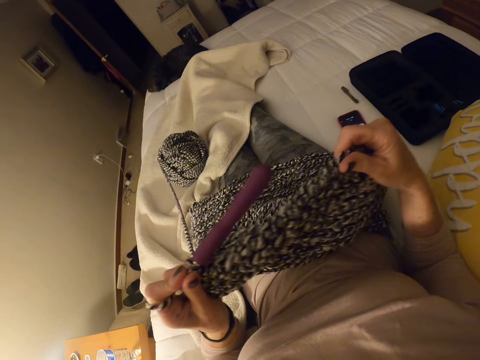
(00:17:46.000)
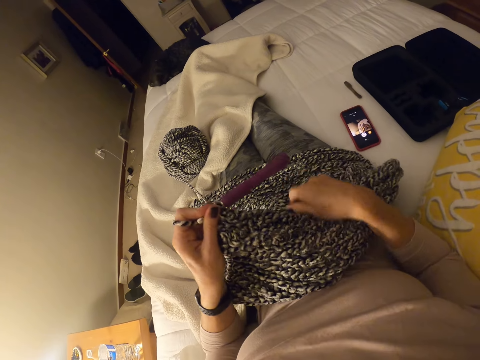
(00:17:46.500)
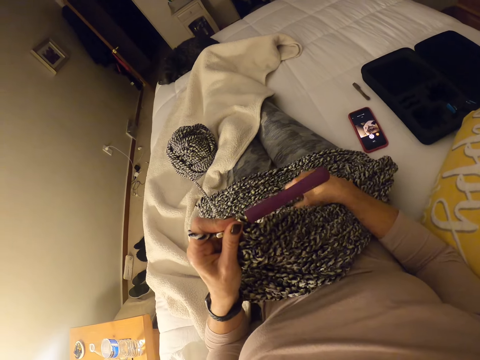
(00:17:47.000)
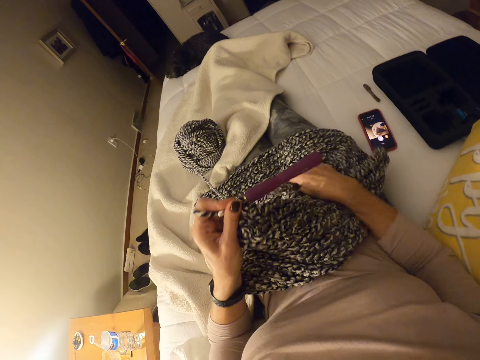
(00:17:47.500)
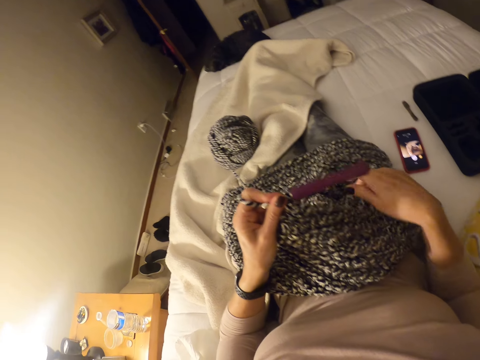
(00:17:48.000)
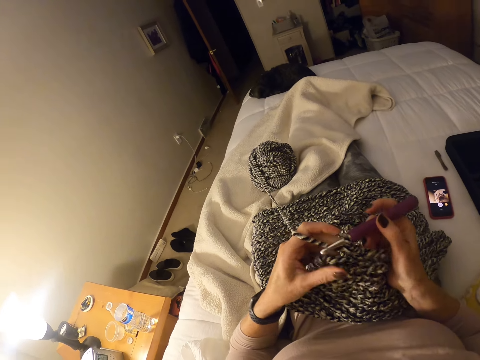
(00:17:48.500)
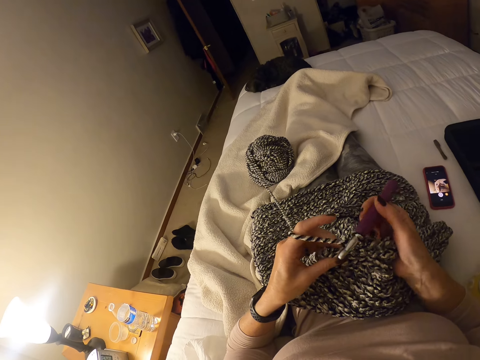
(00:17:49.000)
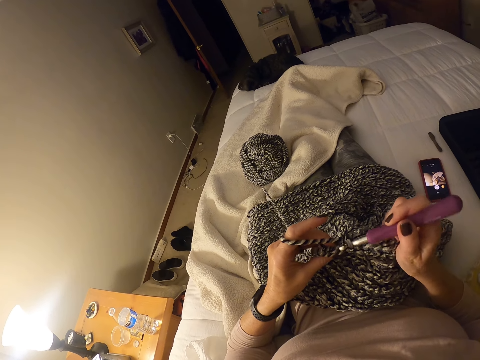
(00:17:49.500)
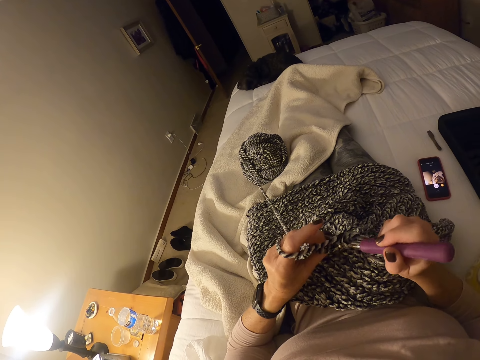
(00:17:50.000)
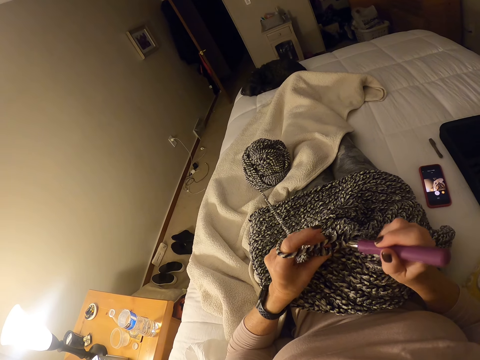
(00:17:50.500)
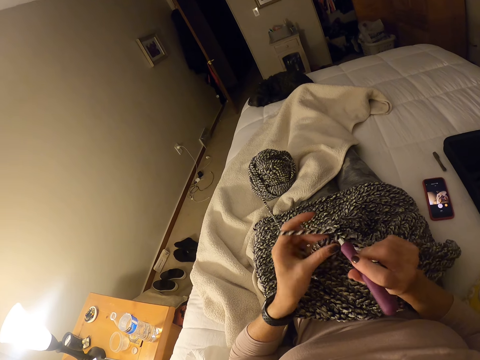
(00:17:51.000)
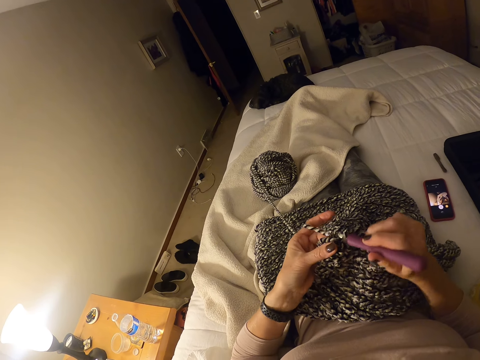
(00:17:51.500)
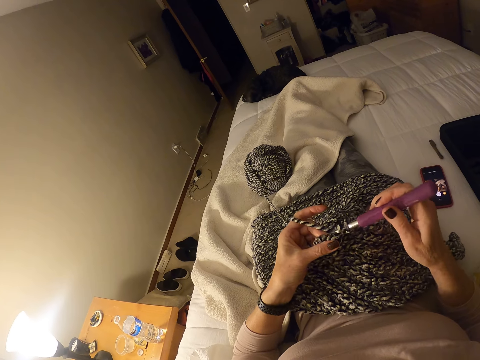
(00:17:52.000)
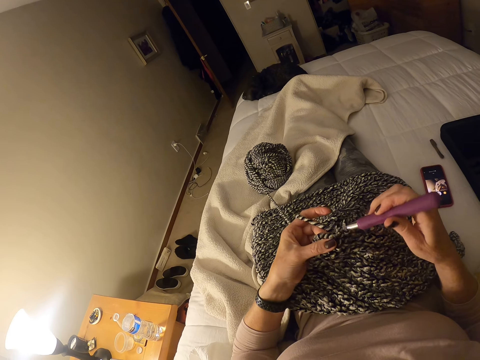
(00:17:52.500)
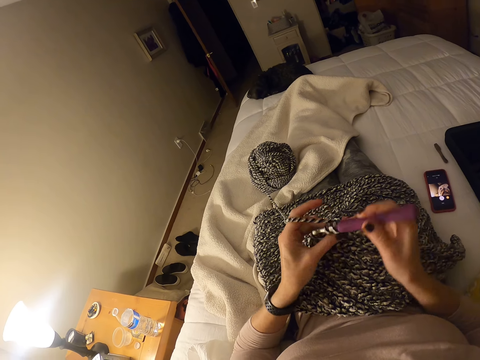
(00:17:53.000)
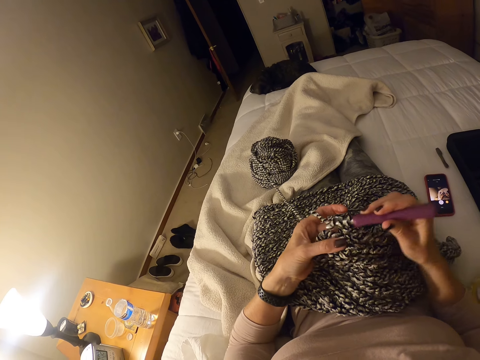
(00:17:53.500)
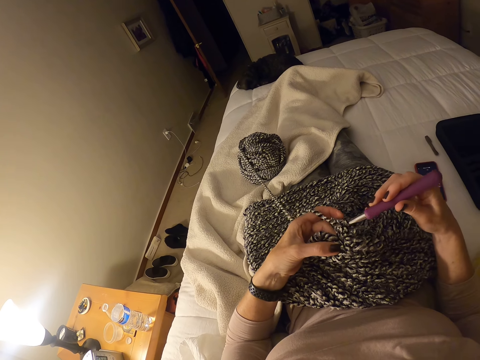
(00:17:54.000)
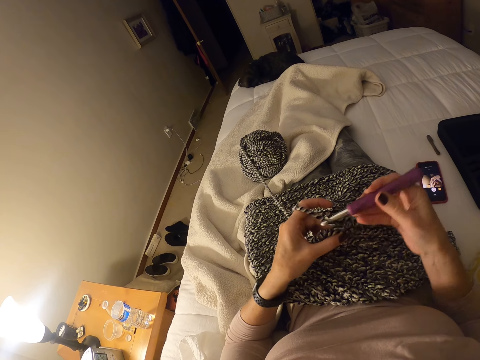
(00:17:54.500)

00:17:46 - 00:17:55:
The camera wearer lifts the cloth. They knit the cloth.

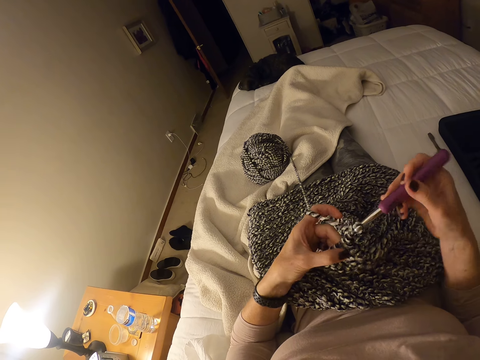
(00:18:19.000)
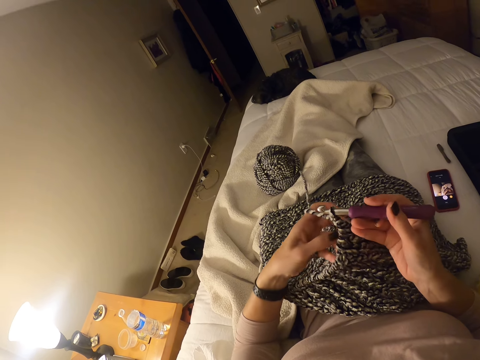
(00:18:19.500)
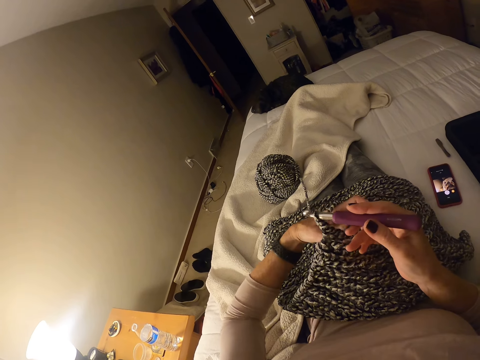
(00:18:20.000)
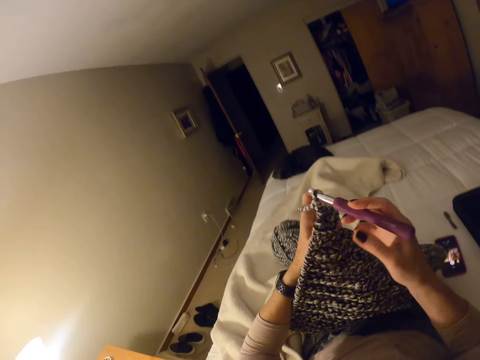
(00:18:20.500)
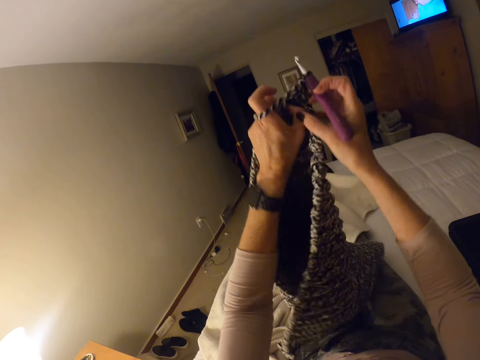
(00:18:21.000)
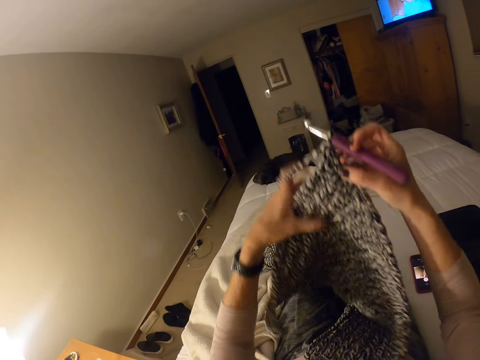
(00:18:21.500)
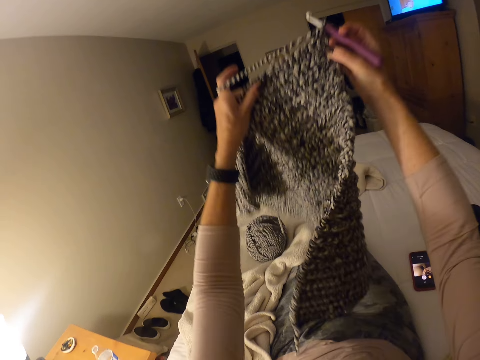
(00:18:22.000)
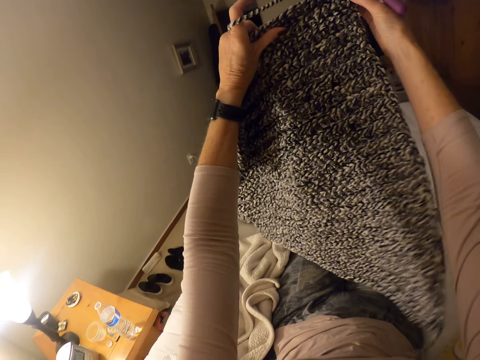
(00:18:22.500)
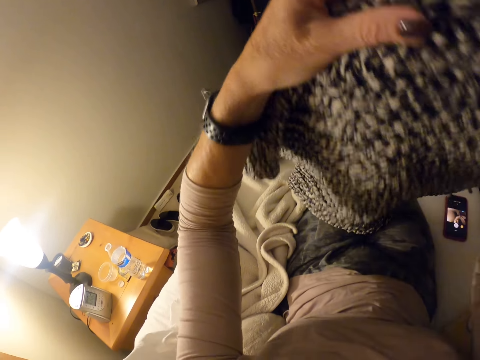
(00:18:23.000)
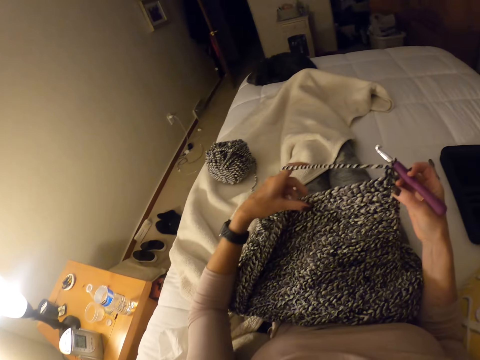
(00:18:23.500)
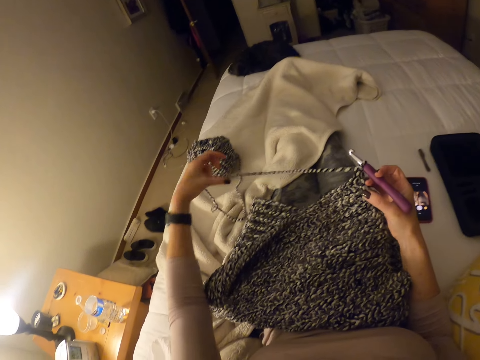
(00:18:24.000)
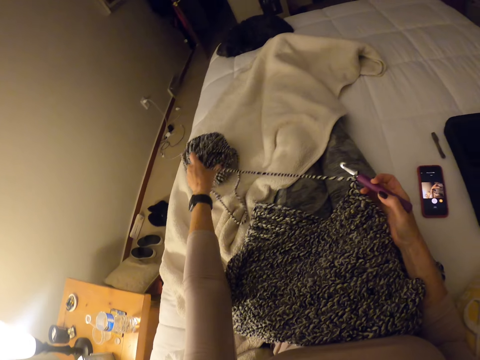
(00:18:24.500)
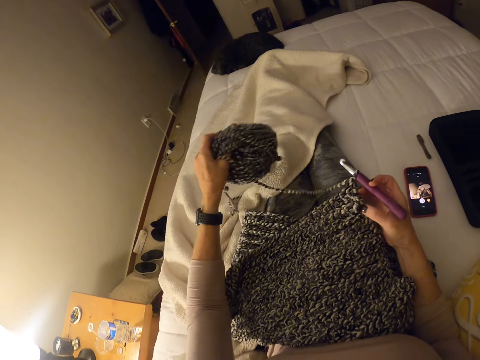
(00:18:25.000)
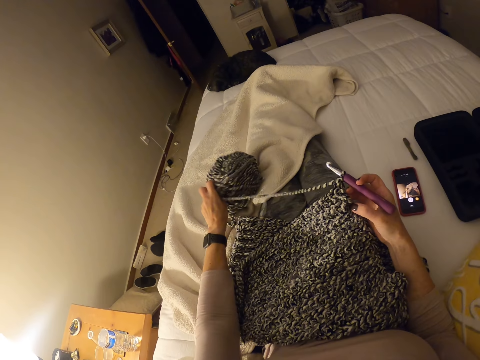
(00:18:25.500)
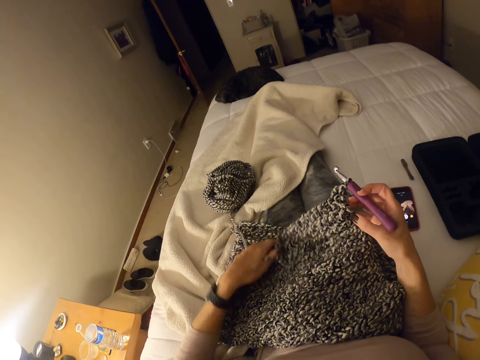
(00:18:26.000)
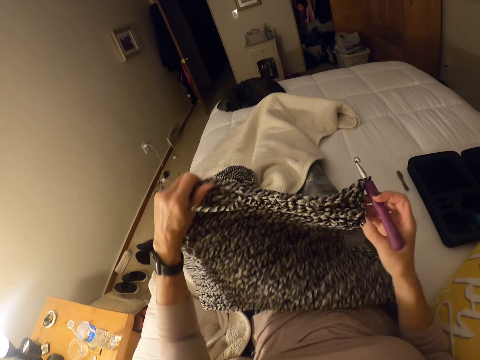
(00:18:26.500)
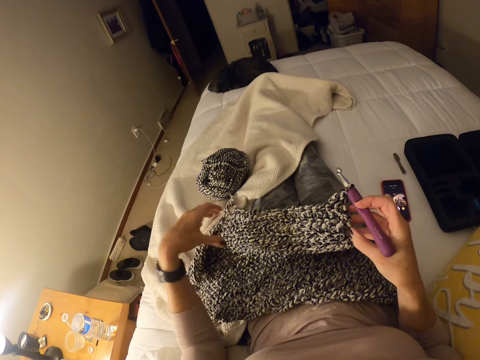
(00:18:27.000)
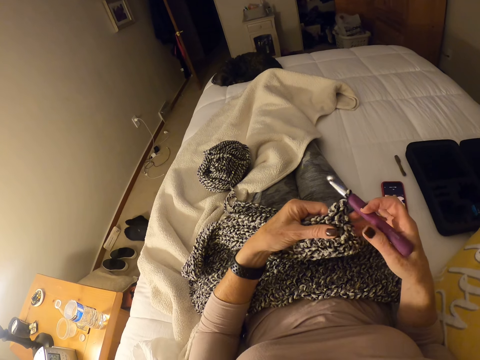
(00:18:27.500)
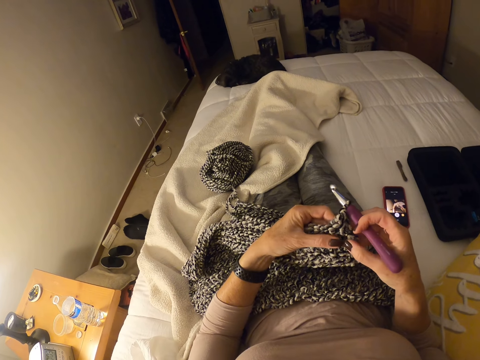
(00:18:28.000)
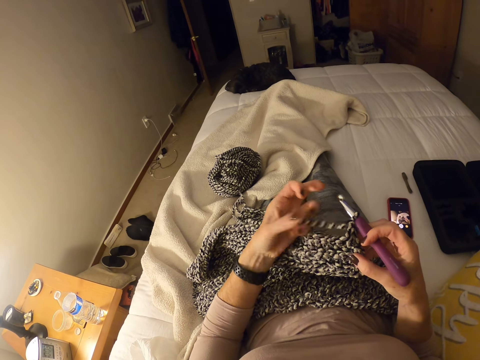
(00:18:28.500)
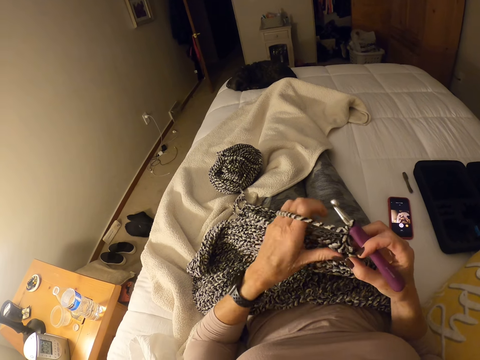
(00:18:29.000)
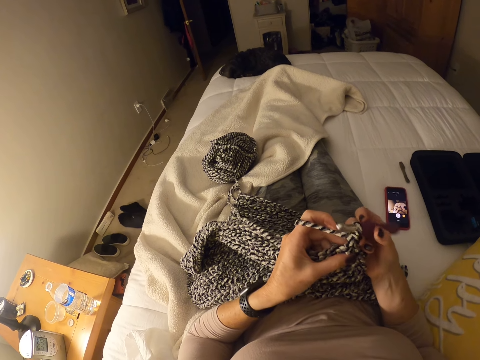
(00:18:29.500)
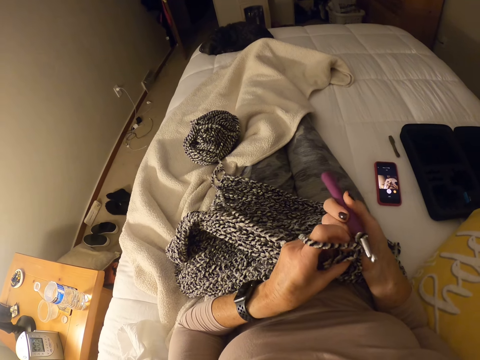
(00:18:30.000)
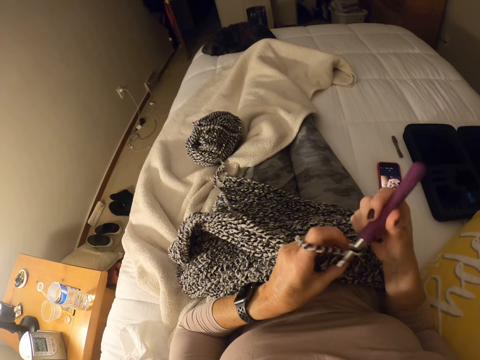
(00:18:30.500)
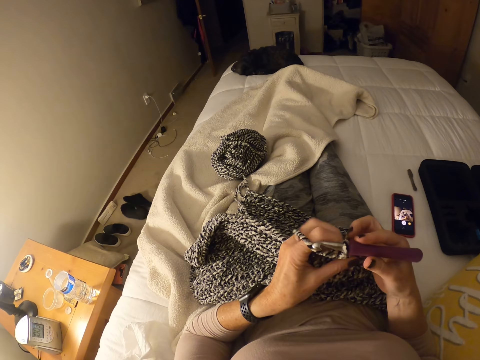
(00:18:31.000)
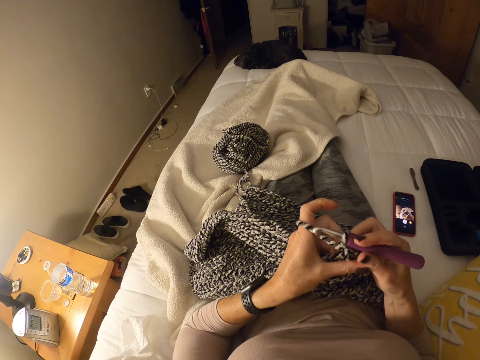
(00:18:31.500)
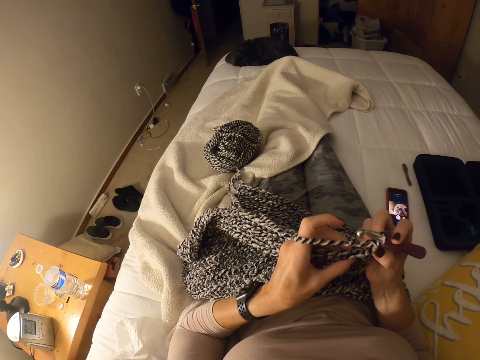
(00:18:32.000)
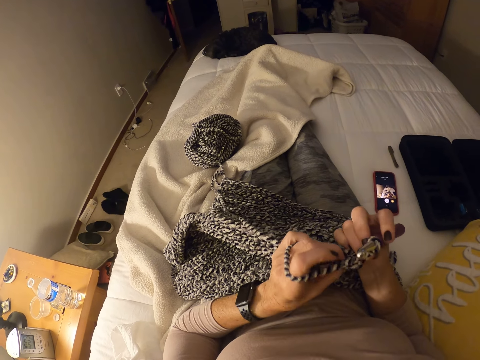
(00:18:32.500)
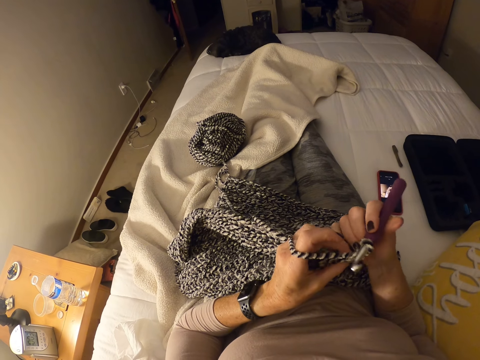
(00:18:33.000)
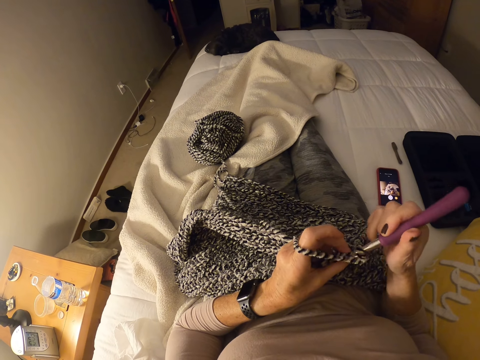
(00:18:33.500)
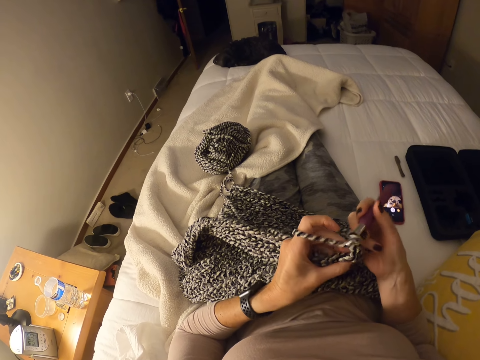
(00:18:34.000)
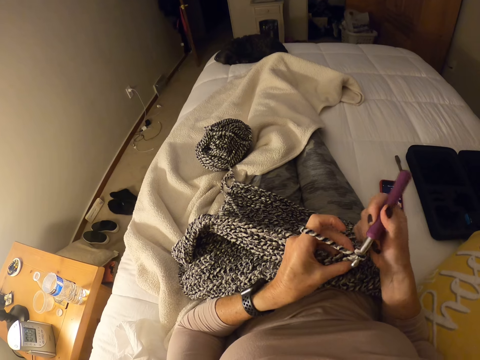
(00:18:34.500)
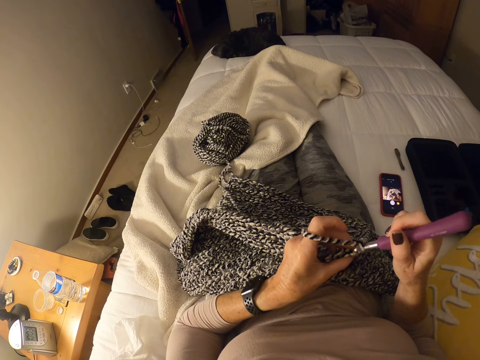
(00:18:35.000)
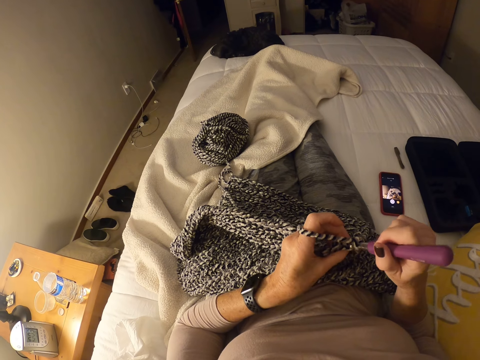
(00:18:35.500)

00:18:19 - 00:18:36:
The camera wearer lifts the garment. She stretches the crocheted material. She turns the garment. She places the crochet garment on her thigh. She picks up the yarn. She moves the yarn on the bed. She drops the yarn. She pulls the crochet garment. She crochets the garment using a crochet hook.
